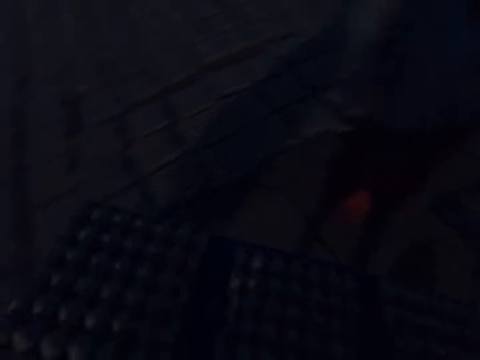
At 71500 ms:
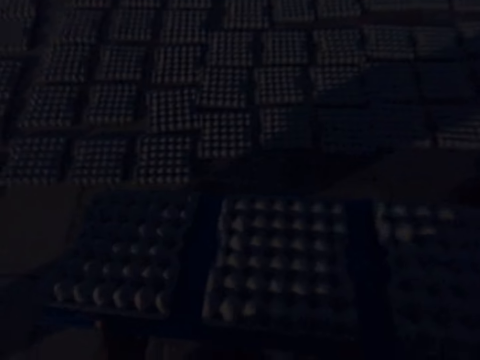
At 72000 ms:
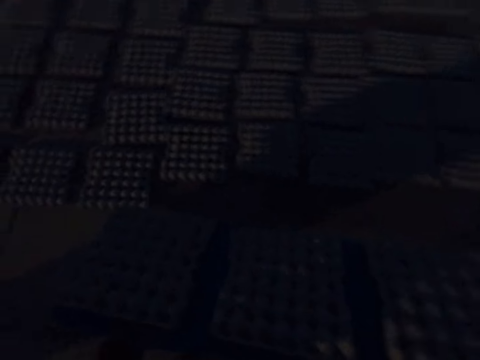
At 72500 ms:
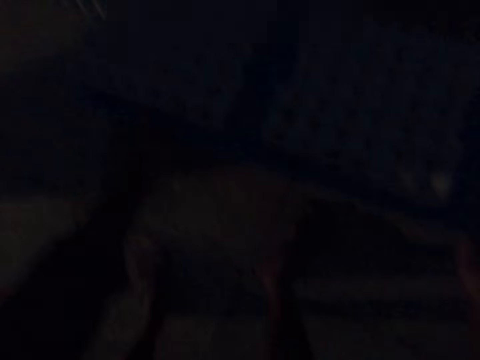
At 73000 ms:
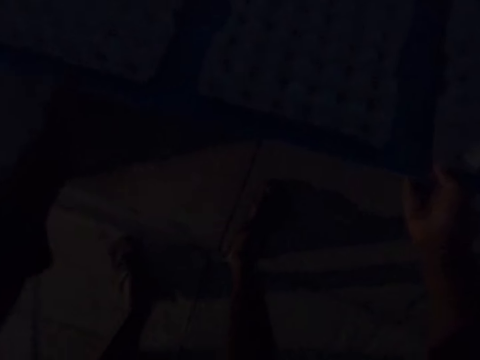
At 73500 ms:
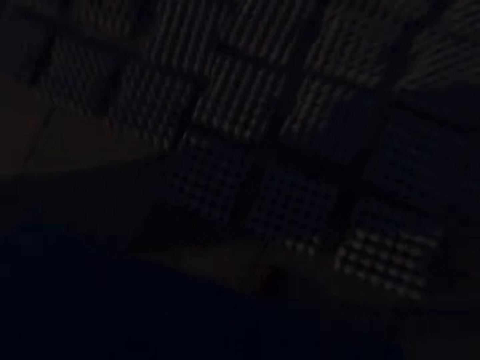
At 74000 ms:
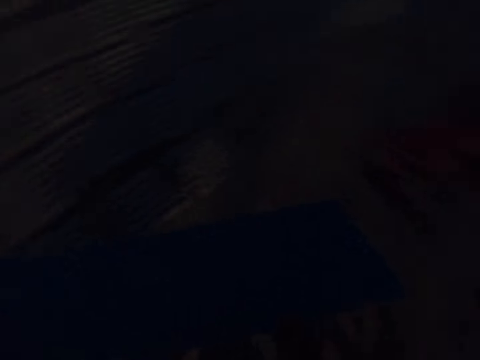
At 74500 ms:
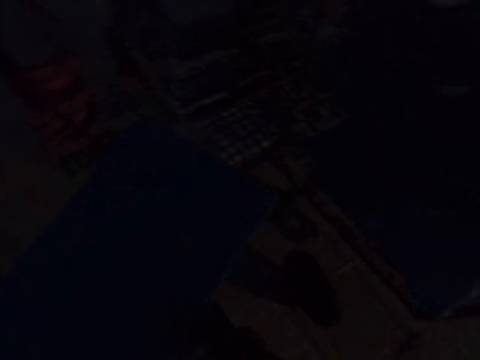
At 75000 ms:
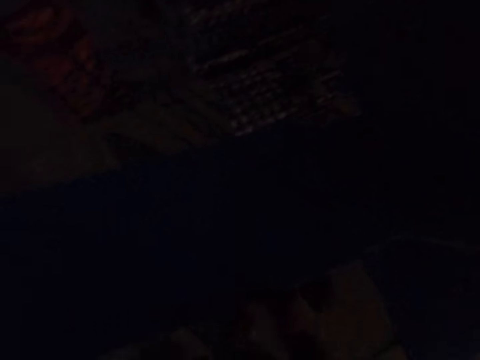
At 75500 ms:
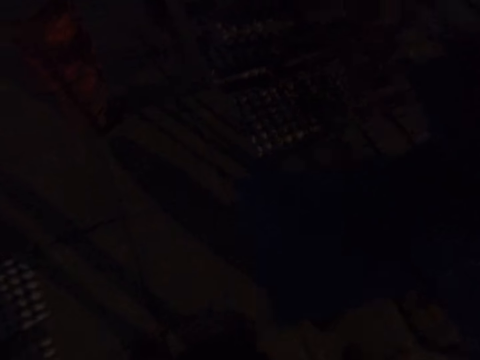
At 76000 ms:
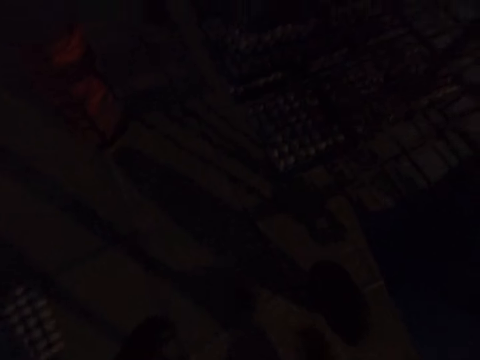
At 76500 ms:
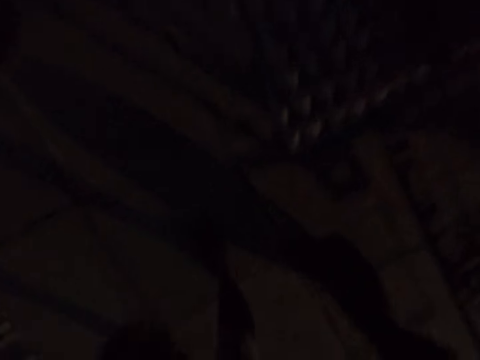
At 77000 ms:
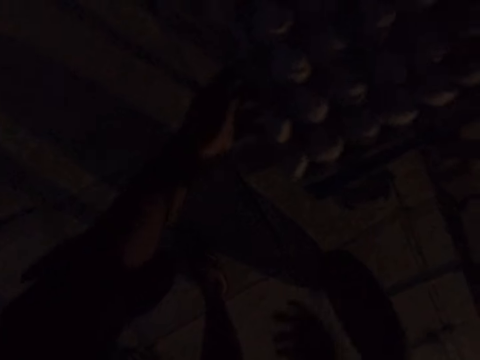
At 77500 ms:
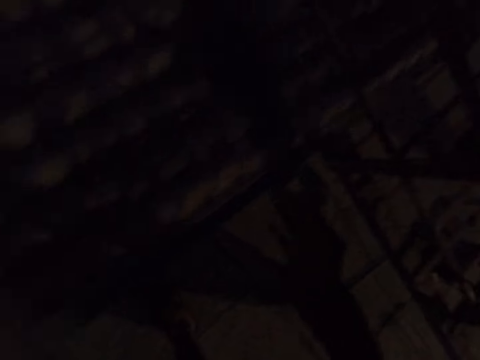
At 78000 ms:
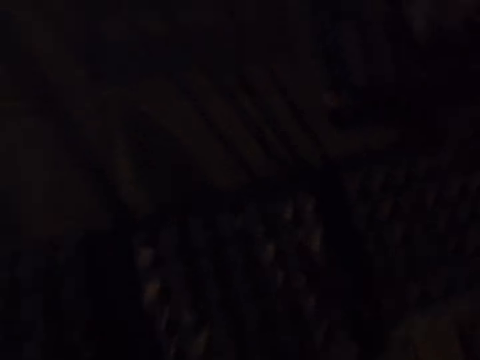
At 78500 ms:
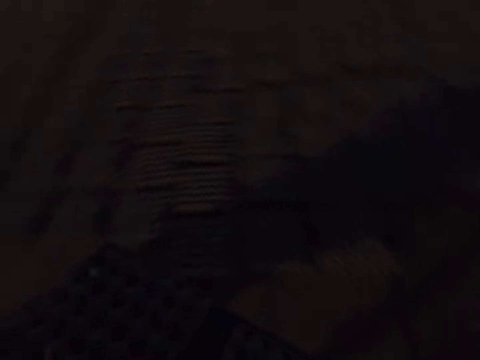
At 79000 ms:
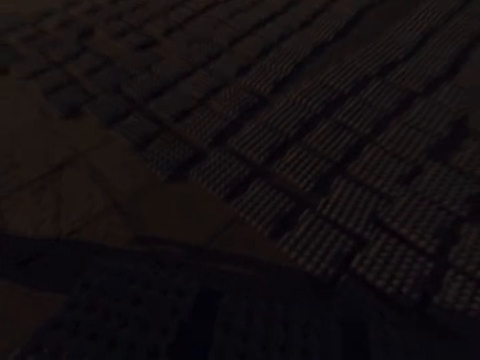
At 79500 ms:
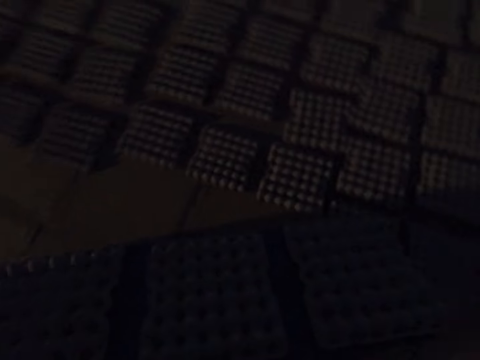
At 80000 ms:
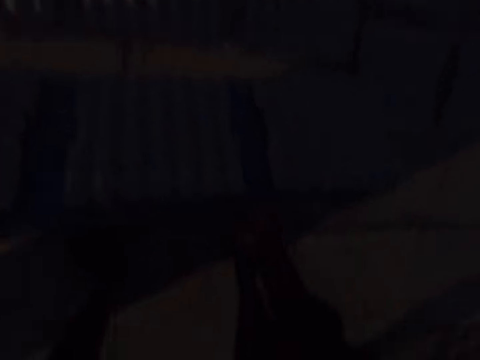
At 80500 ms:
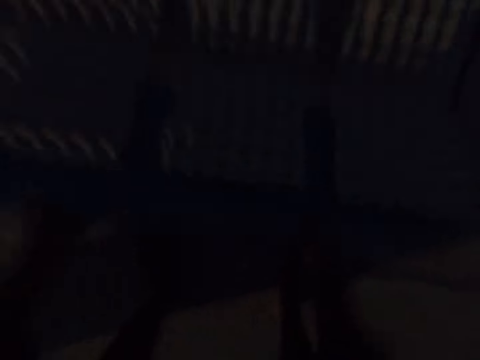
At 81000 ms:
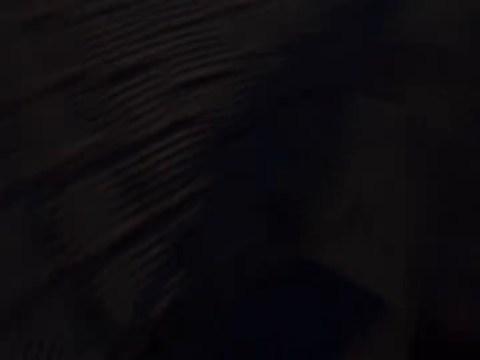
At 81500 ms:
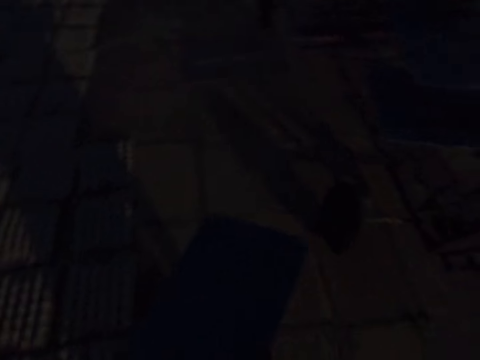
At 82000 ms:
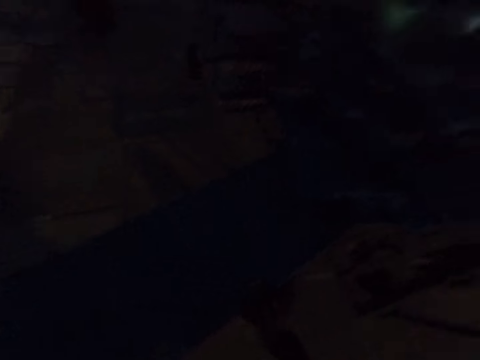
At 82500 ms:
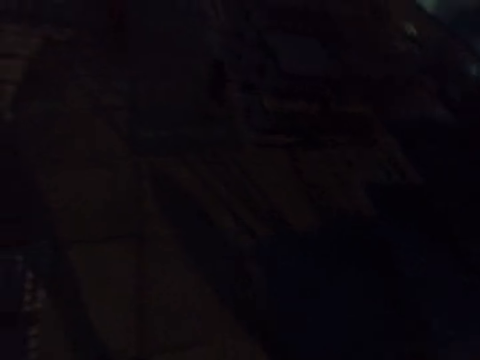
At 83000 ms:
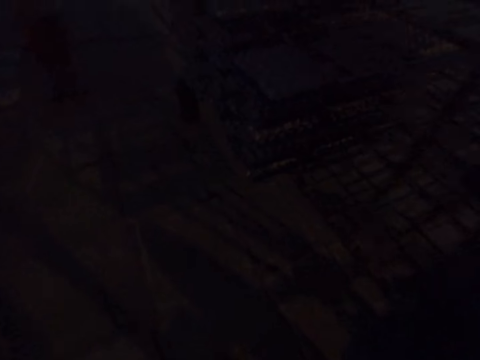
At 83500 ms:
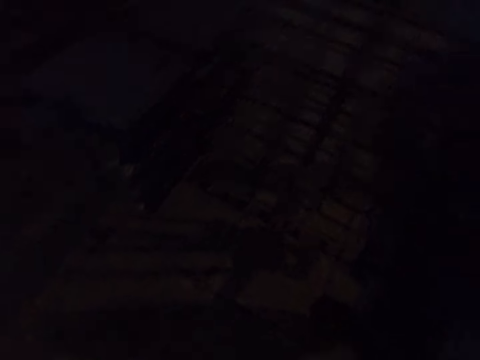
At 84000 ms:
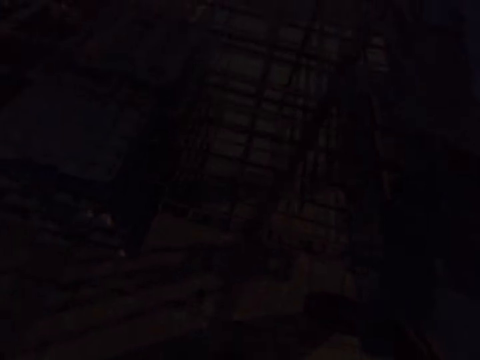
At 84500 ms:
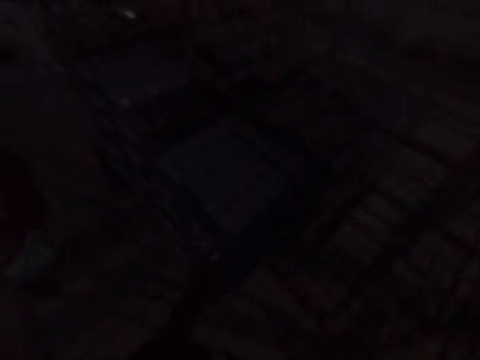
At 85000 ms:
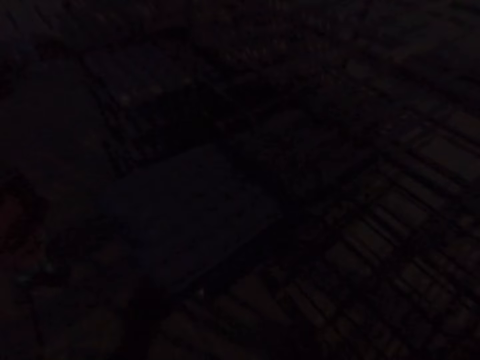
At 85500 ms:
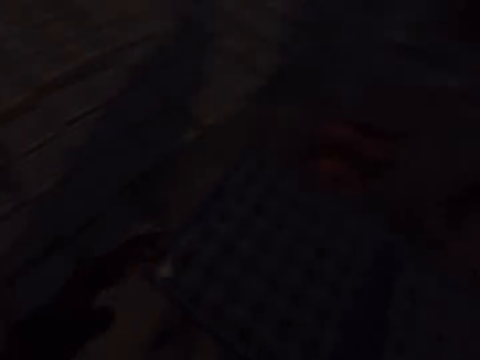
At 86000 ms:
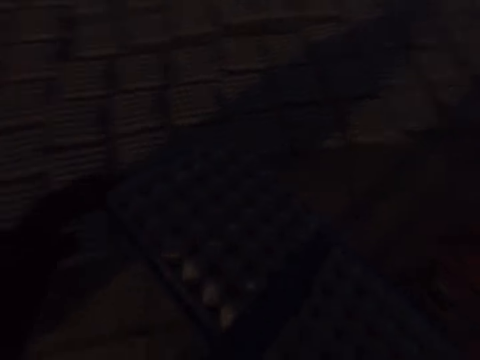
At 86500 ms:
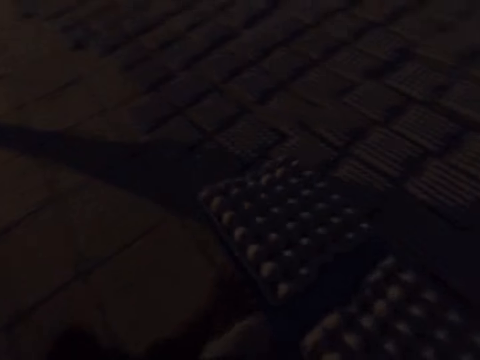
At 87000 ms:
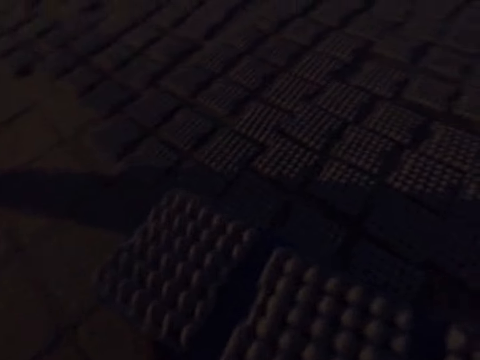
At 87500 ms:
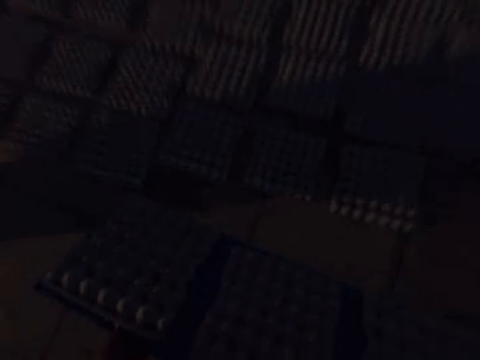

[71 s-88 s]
The camera wearer drops the tray with egg trays on the ground with his hands. He drops the egg trays on the ground with the tray in his hands. He carries the tray with his hands. He inserts the tray in the rack with his hands. He drags a tray with egg trays from the rack with his left hand. He carries the tray with egg trays from the rack with his hands. He drops the egg trays on the ground with the tray in his hands. He carries the tray with his hands. He inserts the tray in the rack with his hands. He drags a tray with egg trays from the rack with his left hand. The woman touches a tray with egg trays in a rack with her left hand. The camera wearer carries the tray with egg trays in his hands.

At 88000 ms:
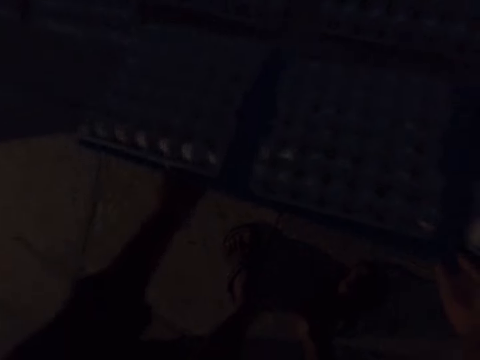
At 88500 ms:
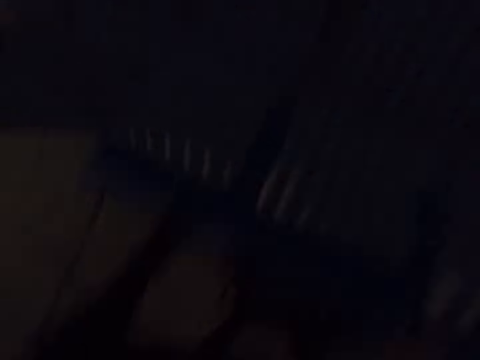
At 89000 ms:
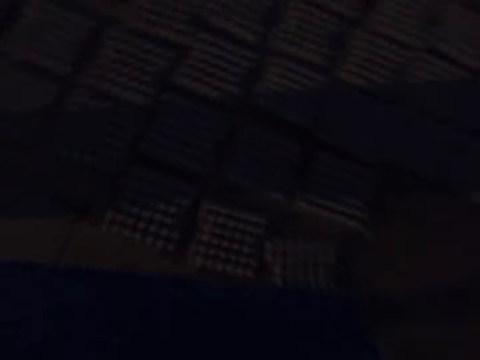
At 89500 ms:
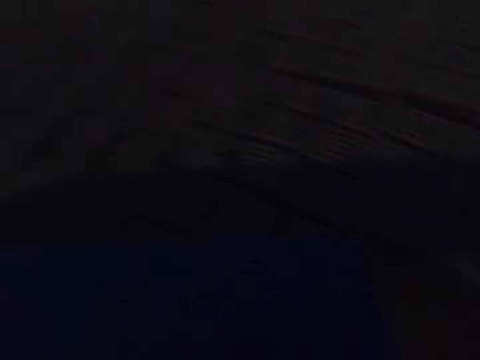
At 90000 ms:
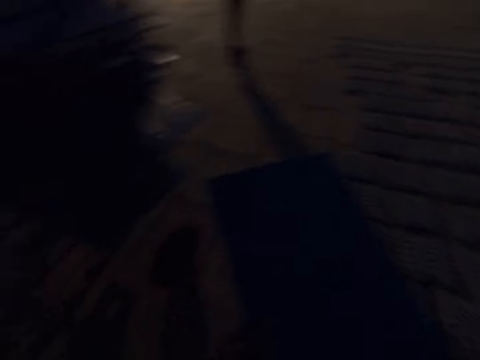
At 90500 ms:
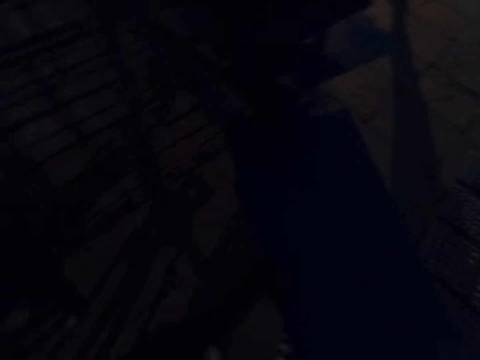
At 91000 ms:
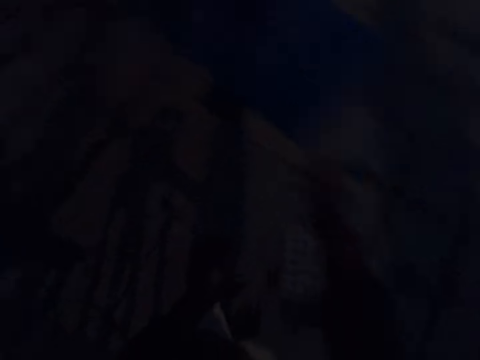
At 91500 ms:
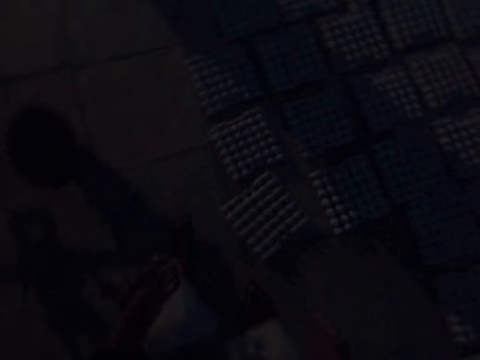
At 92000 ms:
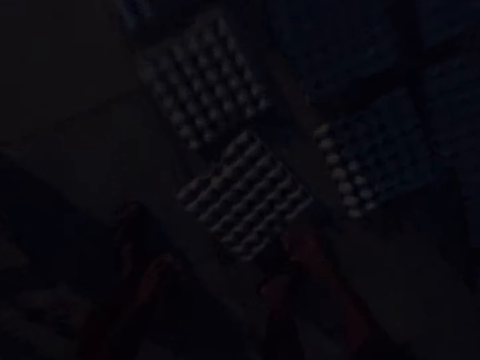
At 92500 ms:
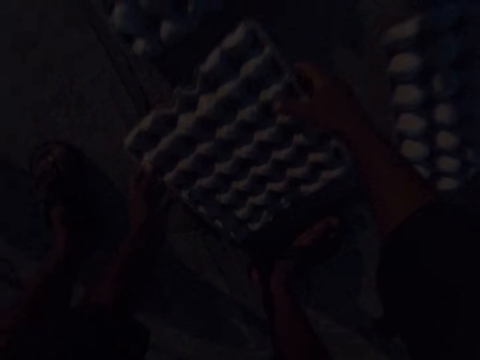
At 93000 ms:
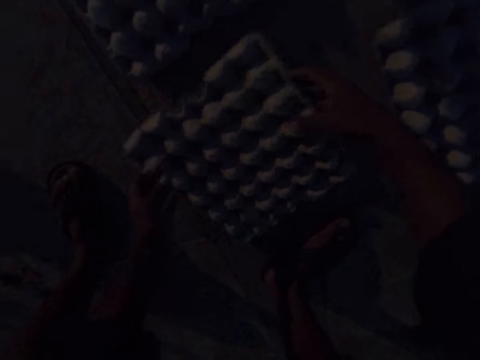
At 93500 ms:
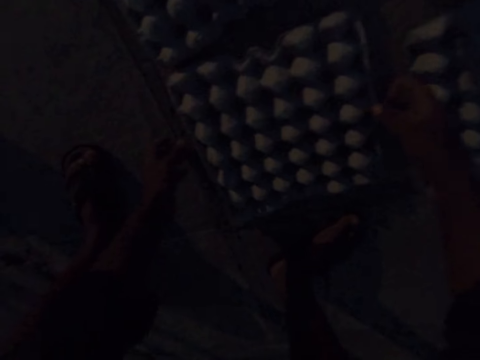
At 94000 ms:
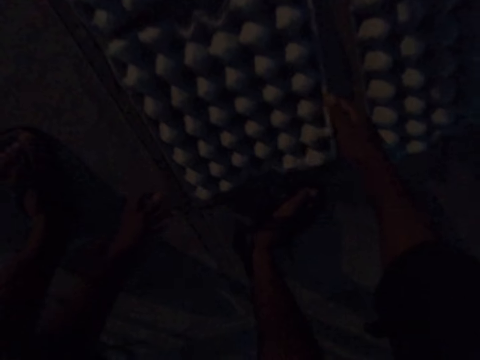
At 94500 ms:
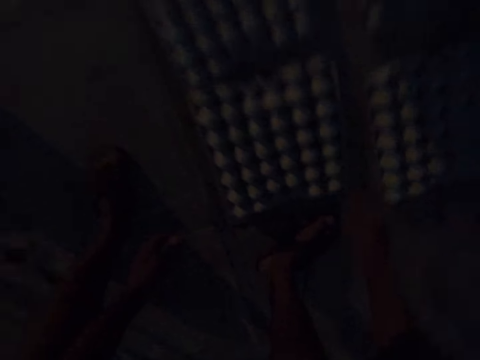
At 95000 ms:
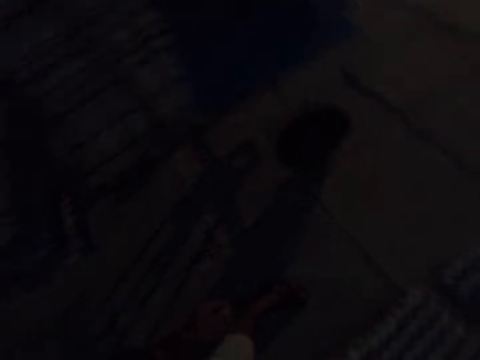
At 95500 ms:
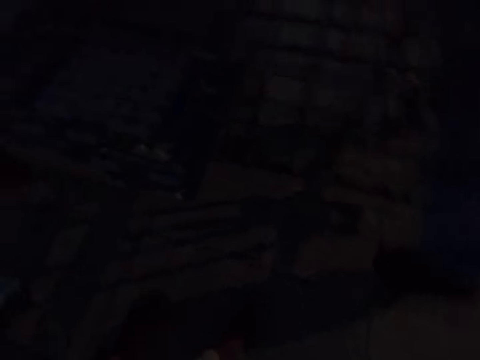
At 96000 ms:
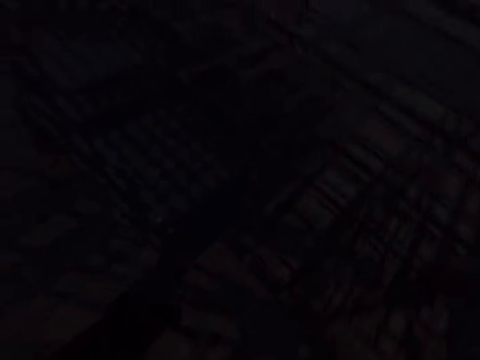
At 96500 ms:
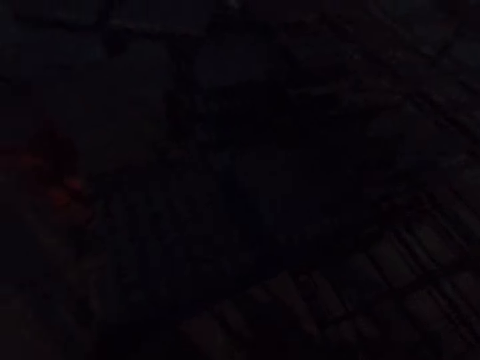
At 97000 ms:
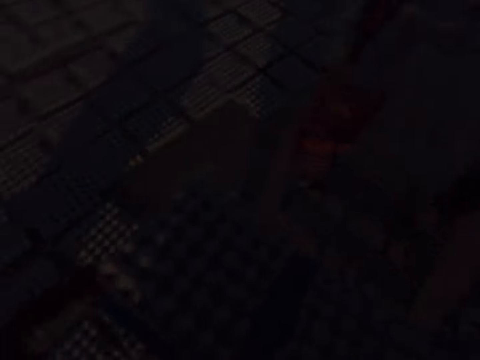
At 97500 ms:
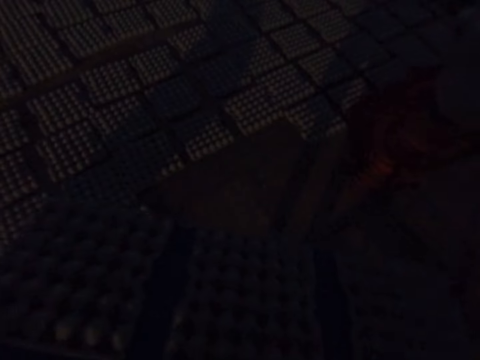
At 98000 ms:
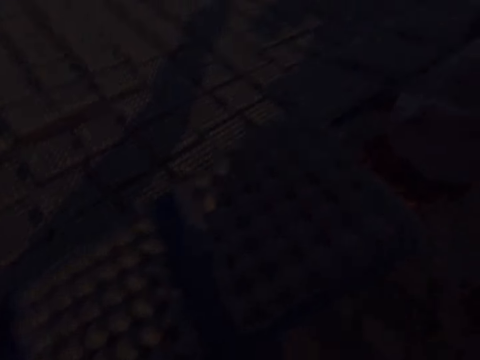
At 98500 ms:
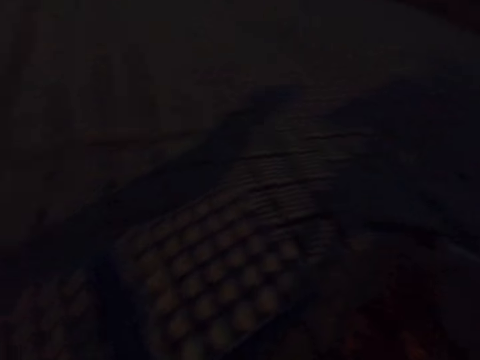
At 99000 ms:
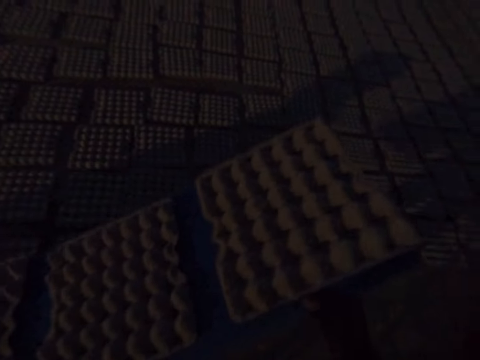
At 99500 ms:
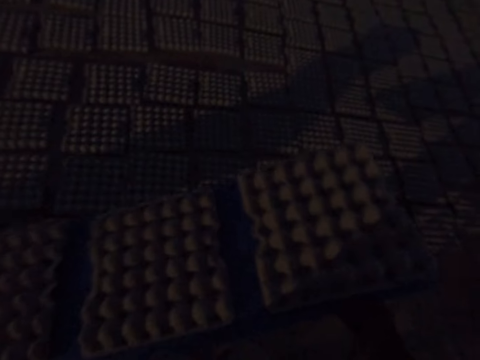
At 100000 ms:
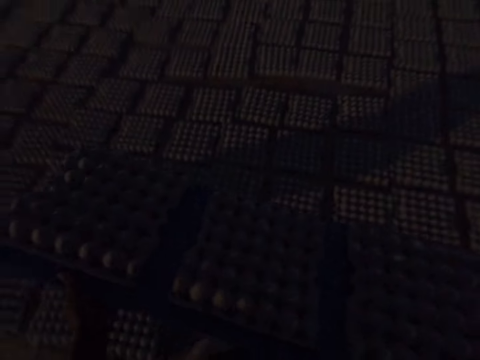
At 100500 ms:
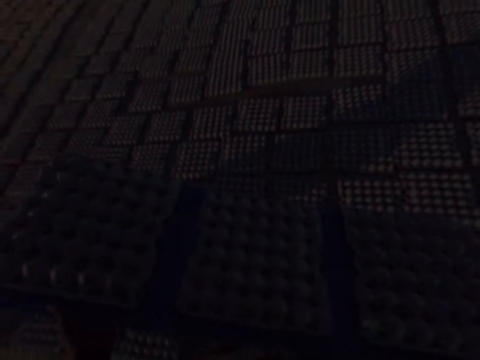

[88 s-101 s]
The camera wearer drops the egg trays on the ground with the tray in his hands. He carries the tray in his hands. He inserts the tray in the rack with his right hand. He throws the plastic tray. He moves an egg tray on the ground with his hands. He touches the egg tray on the ground with his right hand. He drags a tray with egg trays from the rack with his left hand. The woman carries a tray with egg trays from the rack with her hands. The camera wearer carries the tray with egg trays in his hands. He shakes the tray with egg trays in his hands.
